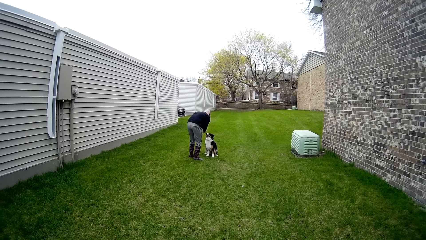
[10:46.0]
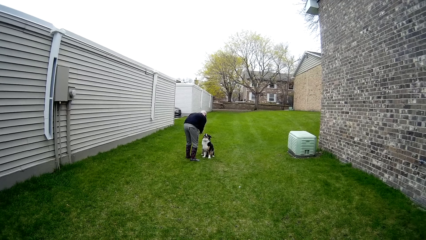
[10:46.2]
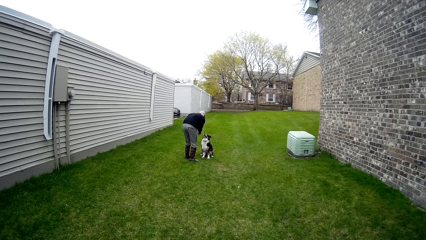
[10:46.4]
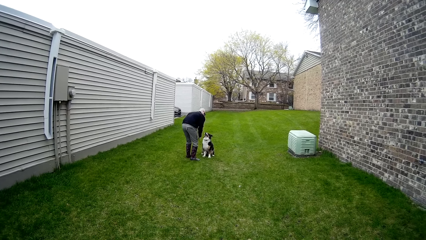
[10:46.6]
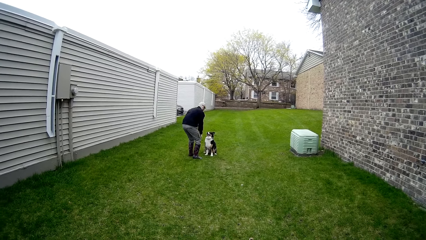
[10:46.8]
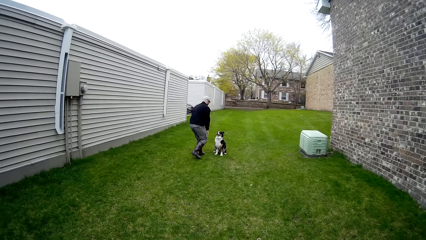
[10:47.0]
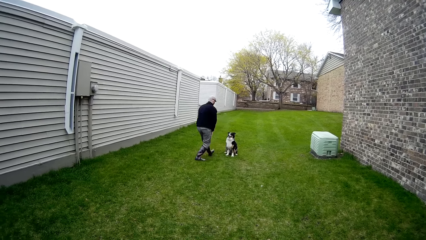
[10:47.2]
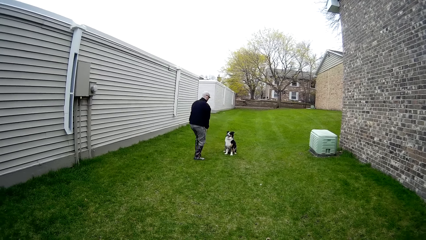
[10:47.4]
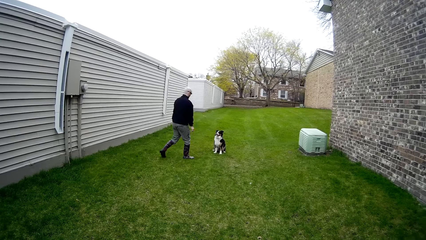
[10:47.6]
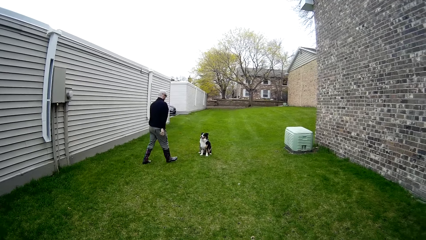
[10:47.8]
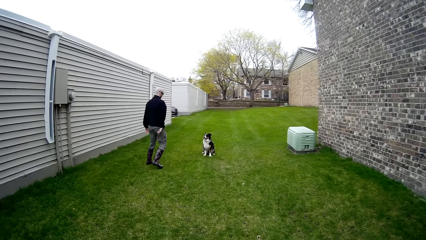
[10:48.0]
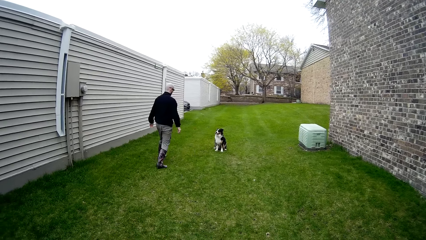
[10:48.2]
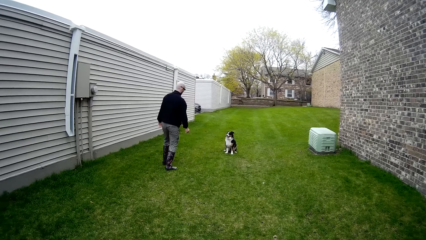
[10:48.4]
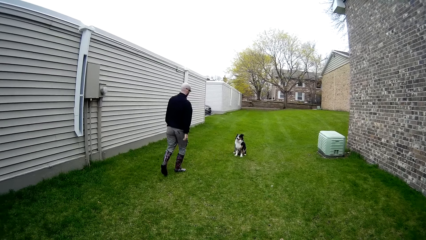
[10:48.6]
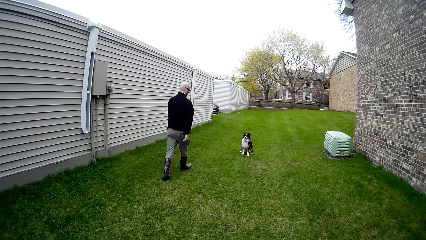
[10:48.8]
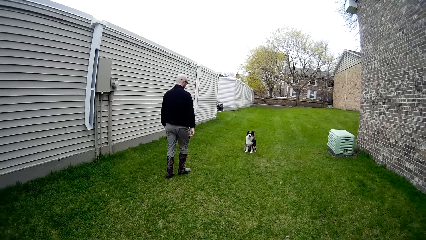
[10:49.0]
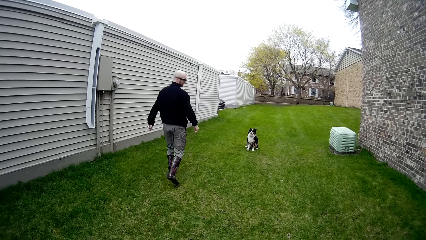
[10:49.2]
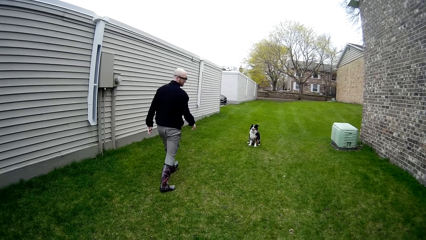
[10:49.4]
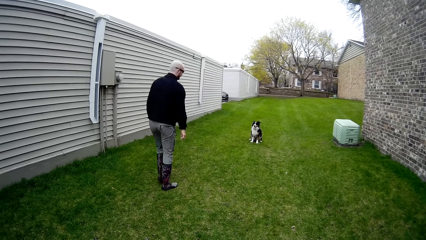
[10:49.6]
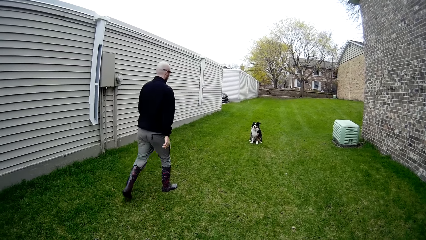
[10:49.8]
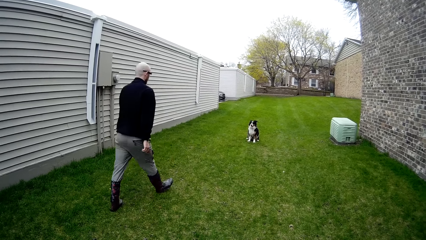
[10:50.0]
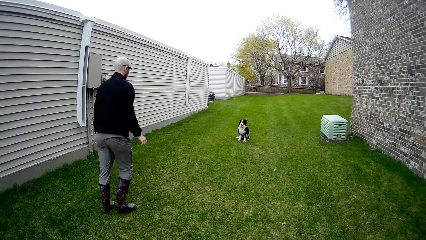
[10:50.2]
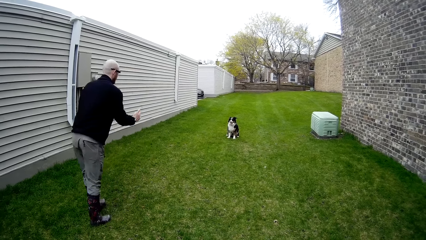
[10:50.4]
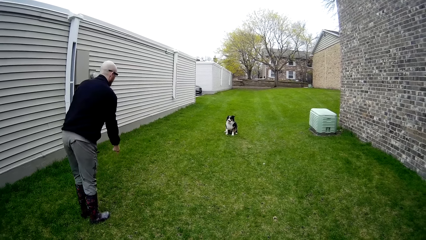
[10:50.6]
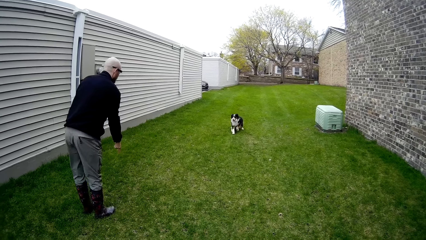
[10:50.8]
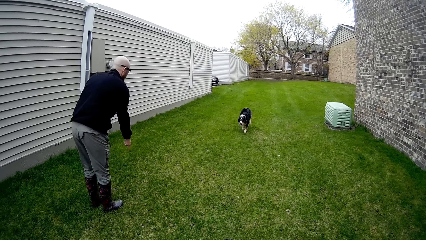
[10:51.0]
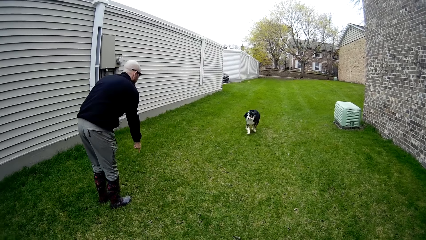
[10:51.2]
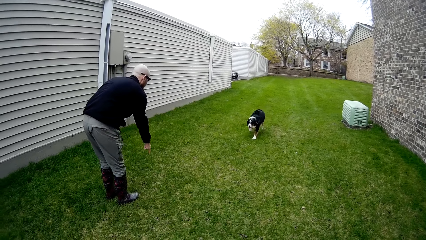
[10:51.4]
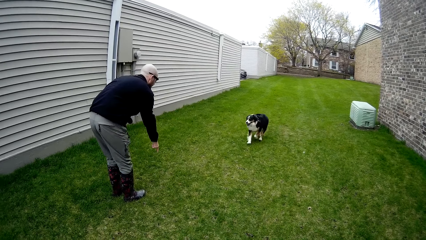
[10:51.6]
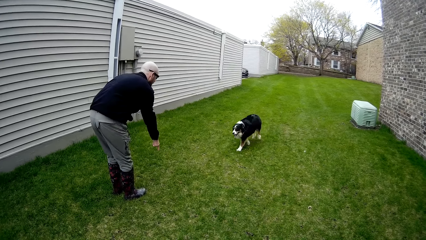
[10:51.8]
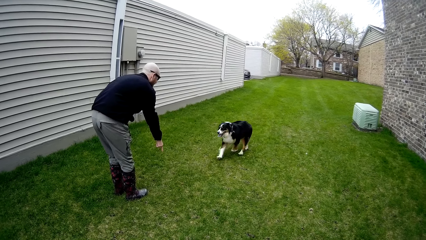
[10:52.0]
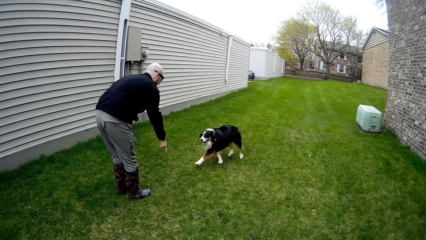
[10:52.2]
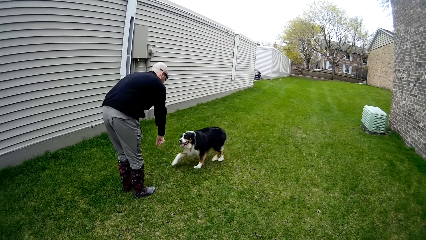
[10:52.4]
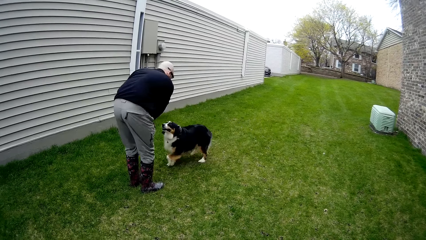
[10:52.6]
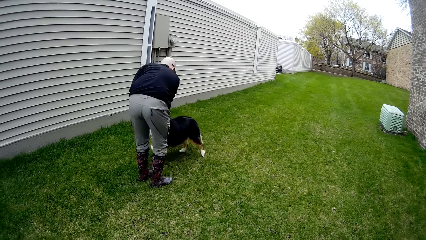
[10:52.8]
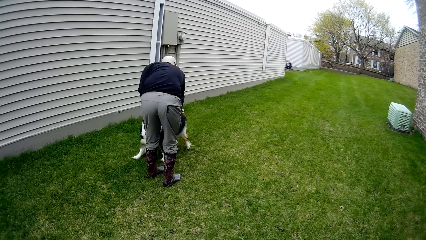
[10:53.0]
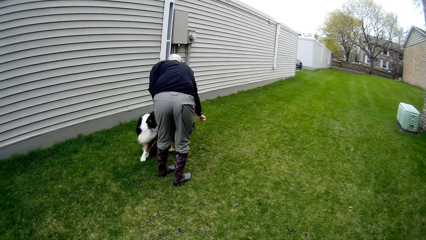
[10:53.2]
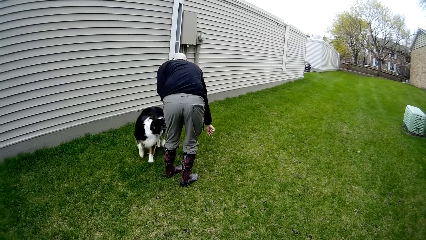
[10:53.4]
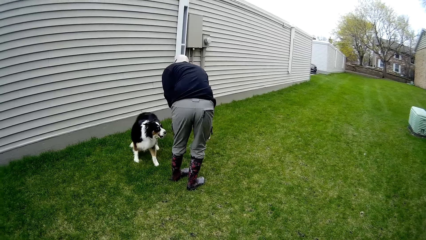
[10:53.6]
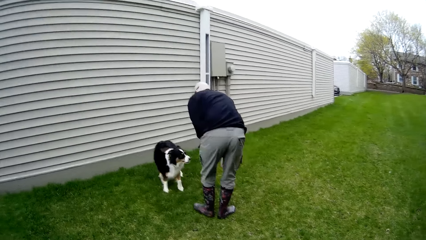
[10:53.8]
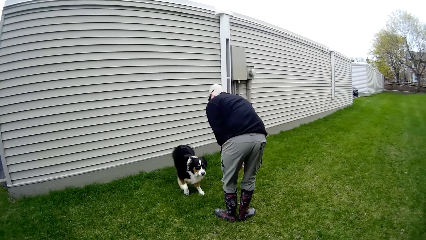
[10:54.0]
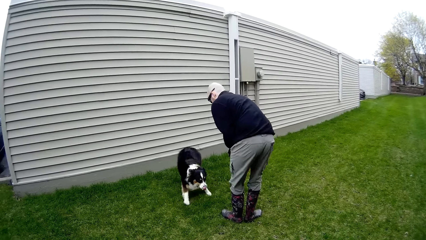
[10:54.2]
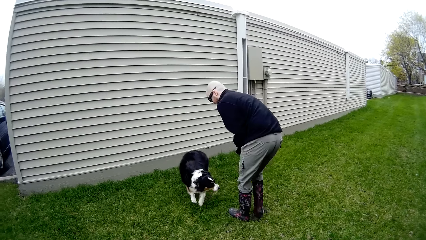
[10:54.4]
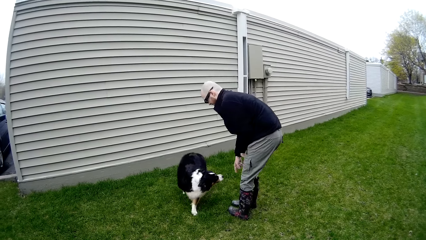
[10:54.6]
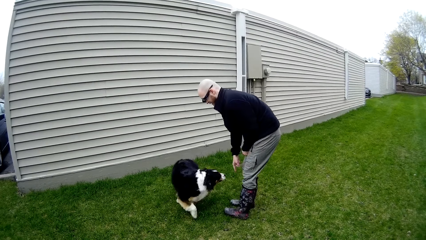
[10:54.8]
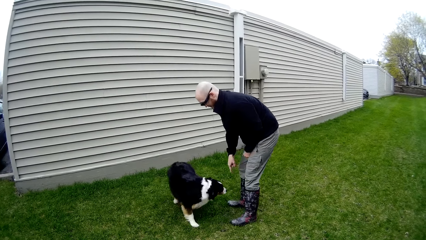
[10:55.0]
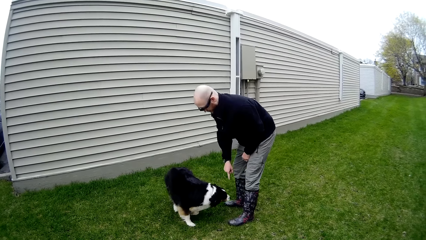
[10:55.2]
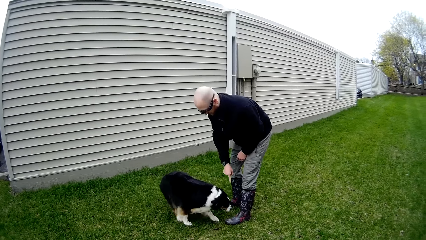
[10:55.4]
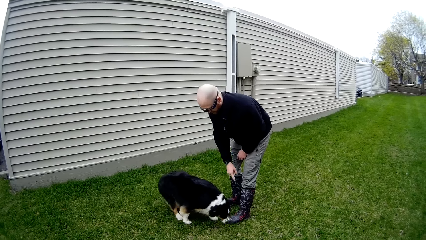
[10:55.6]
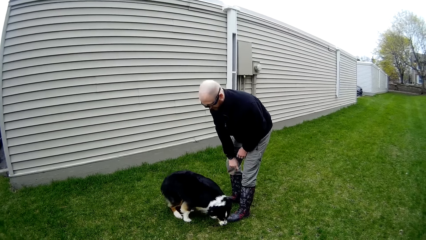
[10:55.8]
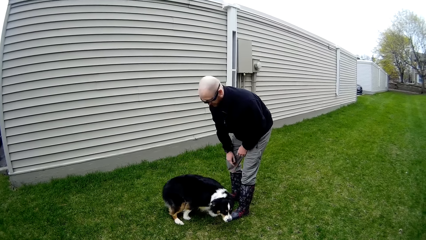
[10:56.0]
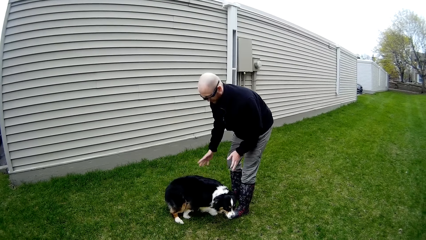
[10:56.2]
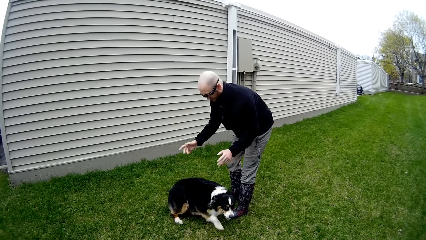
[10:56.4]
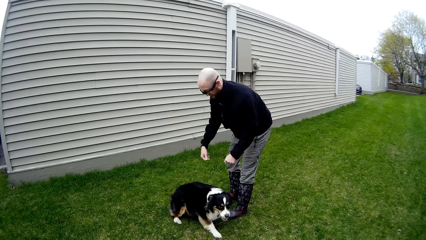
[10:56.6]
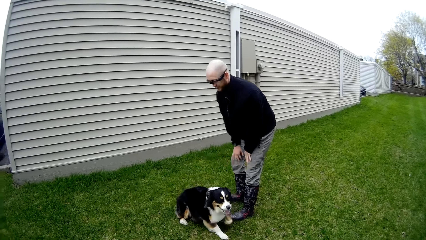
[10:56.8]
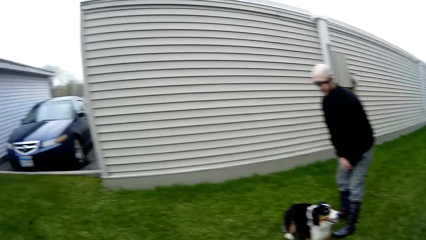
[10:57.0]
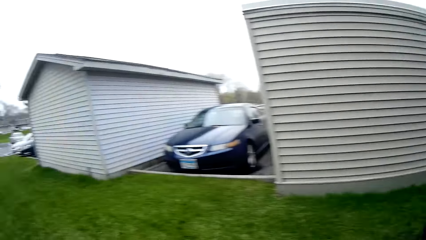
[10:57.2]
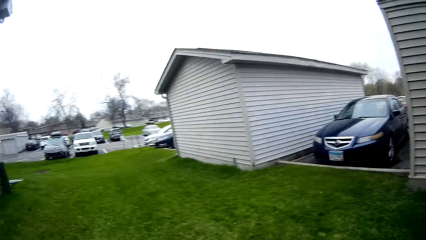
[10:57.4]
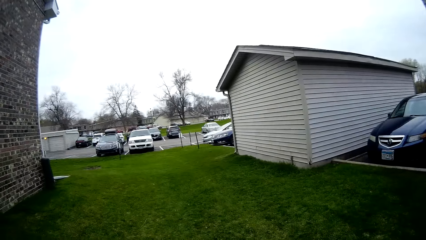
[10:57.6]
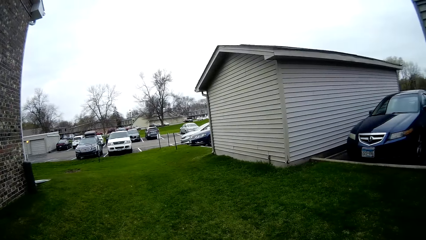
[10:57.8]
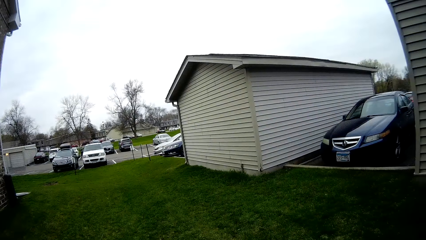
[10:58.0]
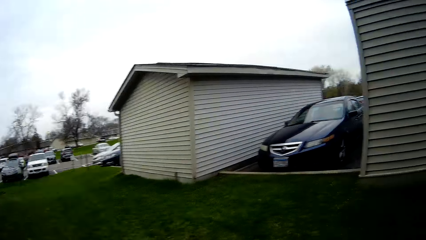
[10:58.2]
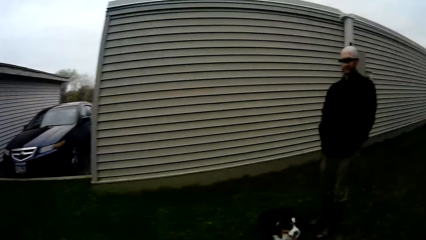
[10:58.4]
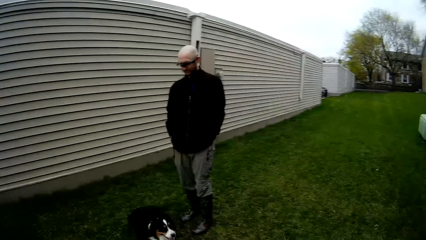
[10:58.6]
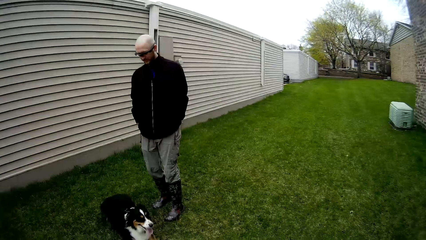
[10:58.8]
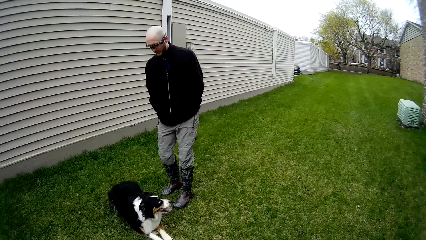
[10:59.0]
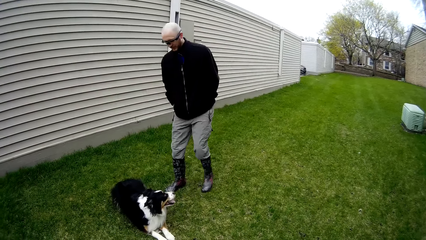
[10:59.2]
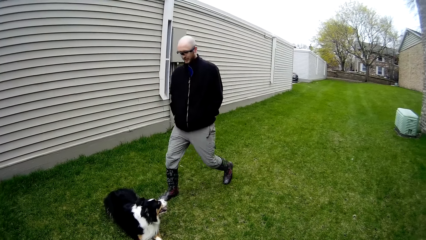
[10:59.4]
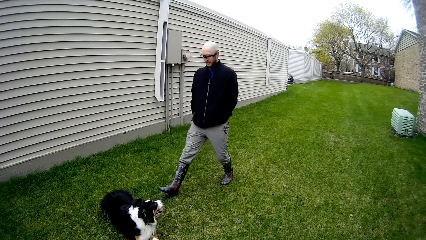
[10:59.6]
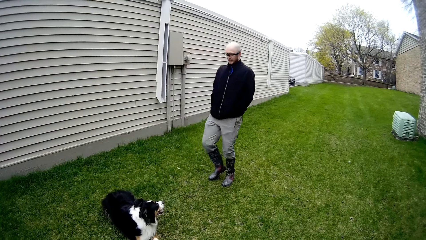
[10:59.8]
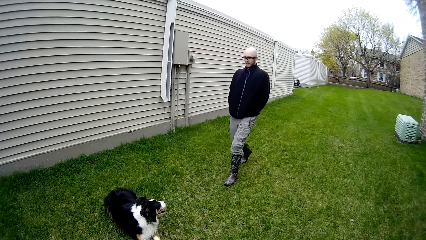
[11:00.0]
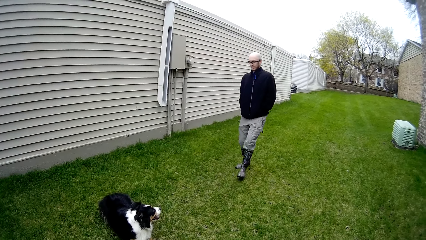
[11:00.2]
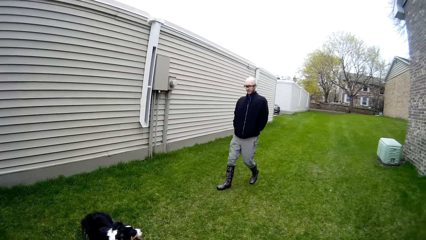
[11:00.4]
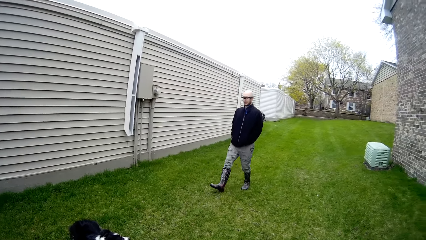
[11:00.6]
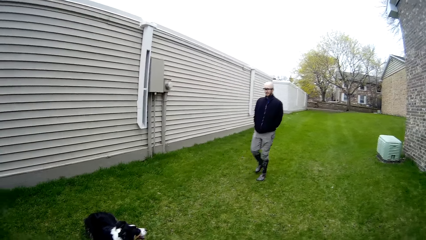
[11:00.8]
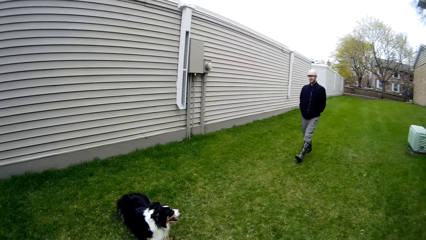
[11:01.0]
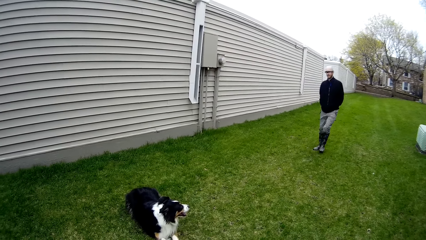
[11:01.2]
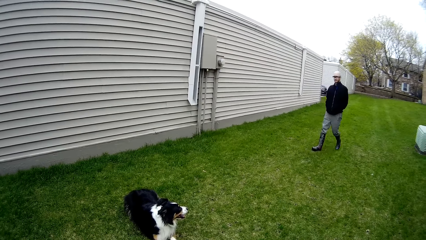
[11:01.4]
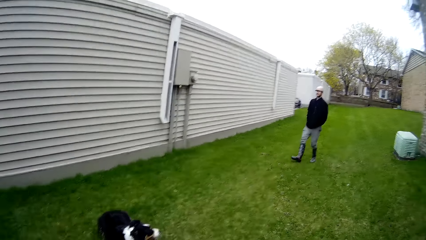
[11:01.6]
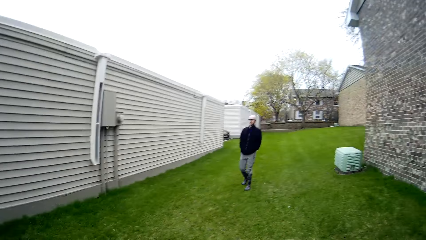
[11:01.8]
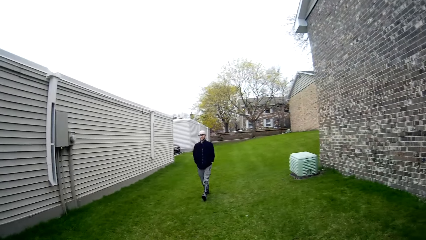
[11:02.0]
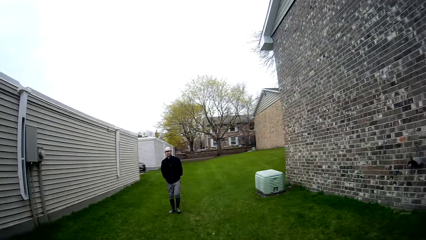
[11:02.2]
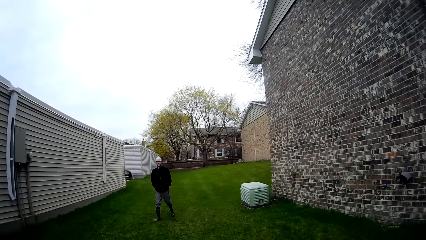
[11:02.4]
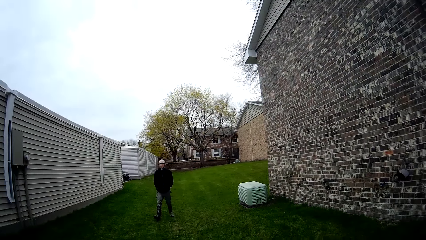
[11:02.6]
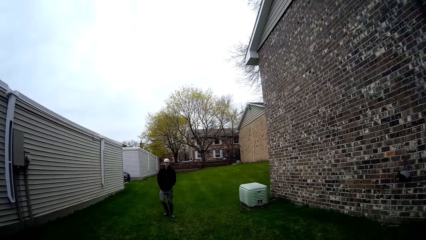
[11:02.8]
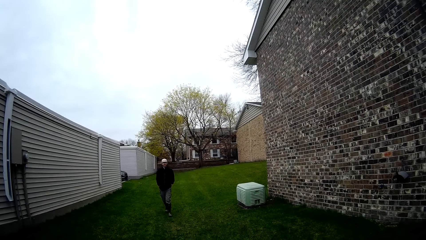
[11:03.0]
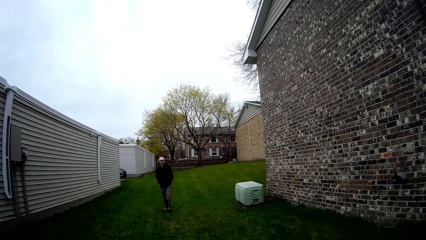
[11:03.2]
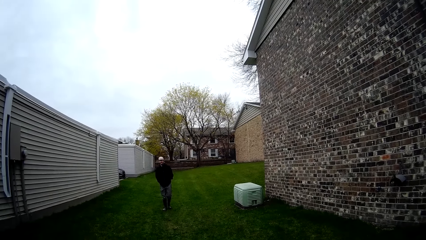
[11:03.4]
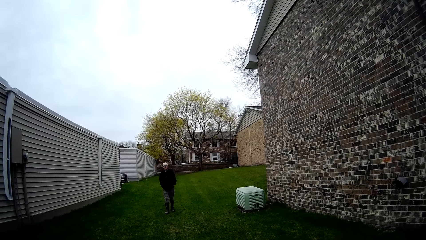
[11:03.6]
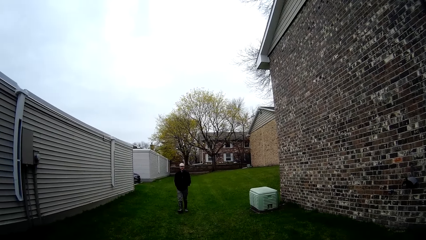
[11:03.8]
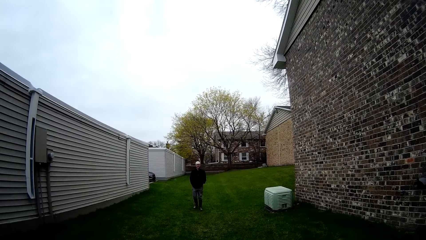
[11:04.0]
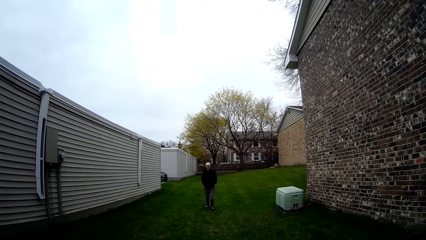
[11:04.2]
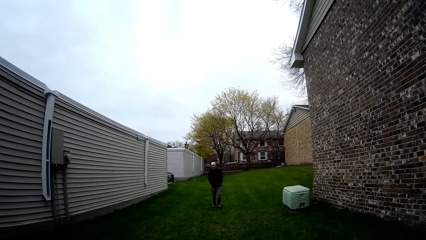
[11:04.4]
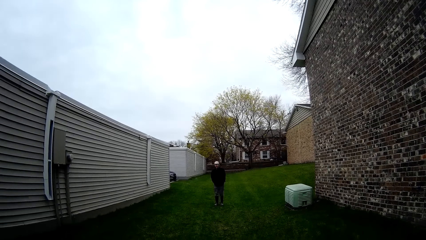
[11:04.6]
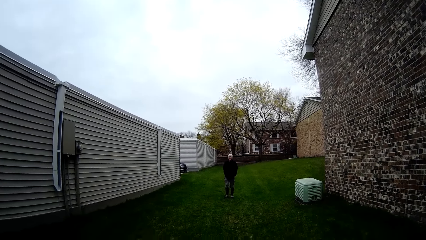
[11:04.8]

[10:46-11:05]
A man swings his hands. The camera wearer looks around the compound. They converse with the man. The man moves away from a dog. The man walks around the compound. The camera wearer converses with the man.
